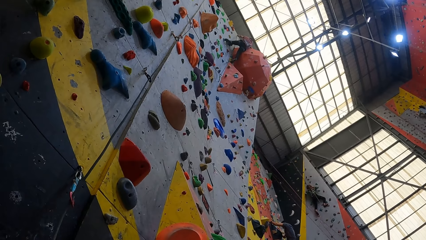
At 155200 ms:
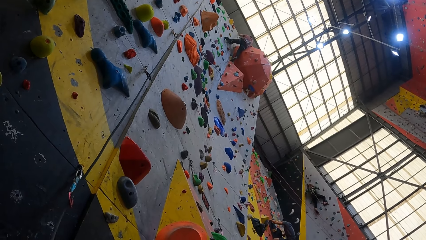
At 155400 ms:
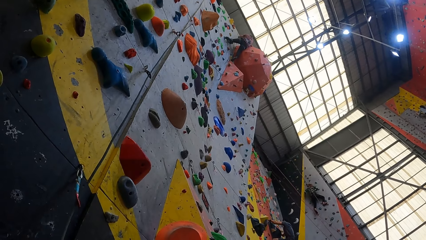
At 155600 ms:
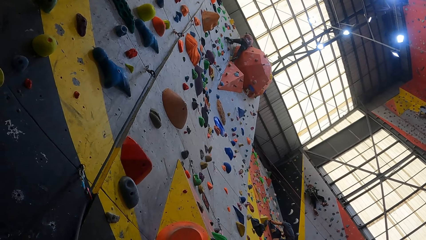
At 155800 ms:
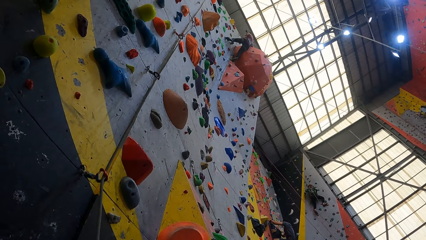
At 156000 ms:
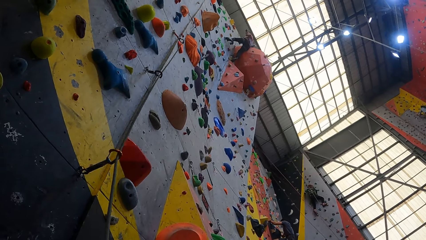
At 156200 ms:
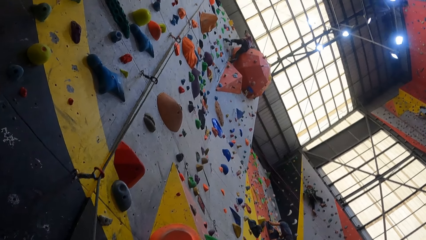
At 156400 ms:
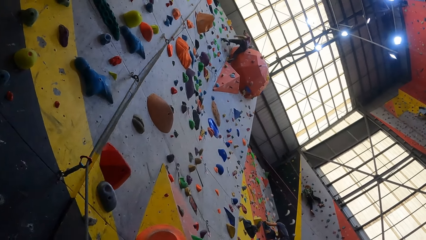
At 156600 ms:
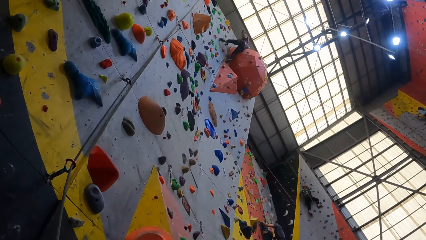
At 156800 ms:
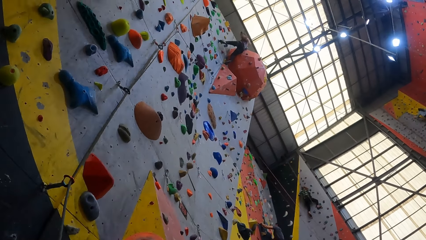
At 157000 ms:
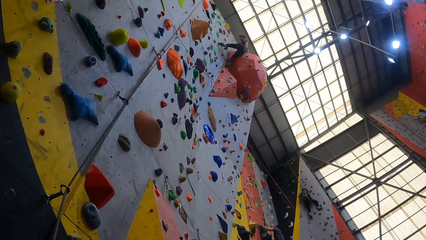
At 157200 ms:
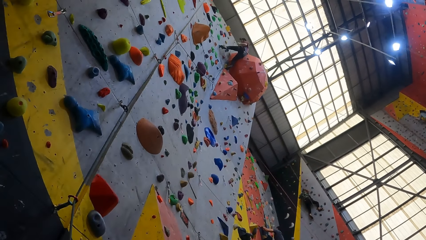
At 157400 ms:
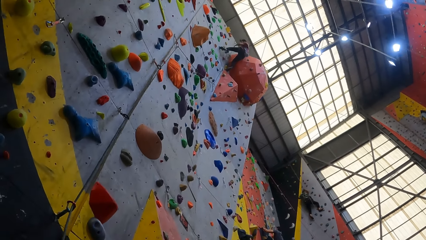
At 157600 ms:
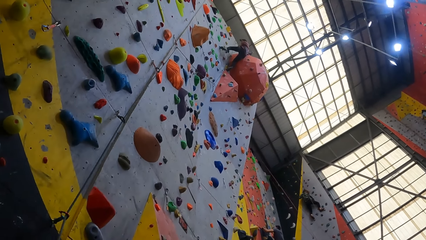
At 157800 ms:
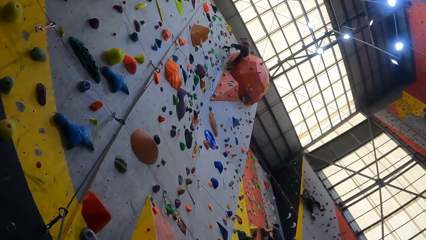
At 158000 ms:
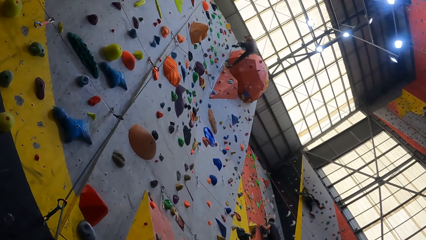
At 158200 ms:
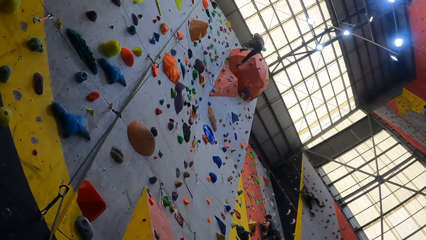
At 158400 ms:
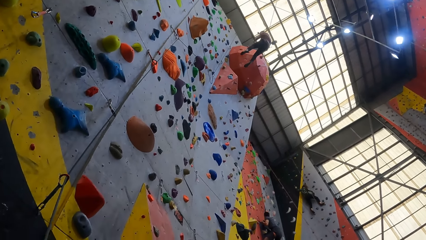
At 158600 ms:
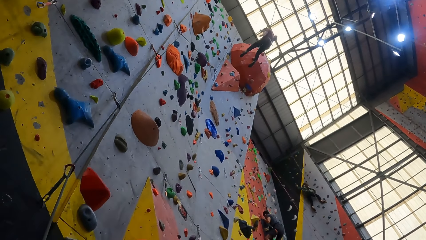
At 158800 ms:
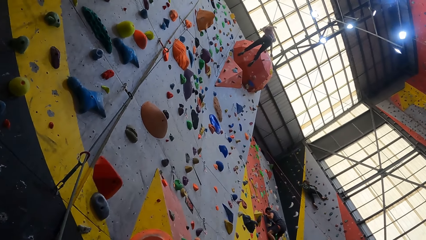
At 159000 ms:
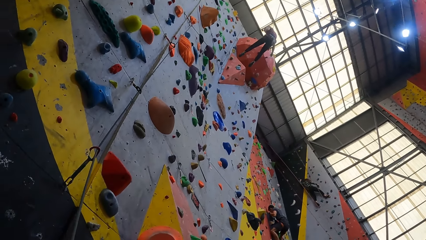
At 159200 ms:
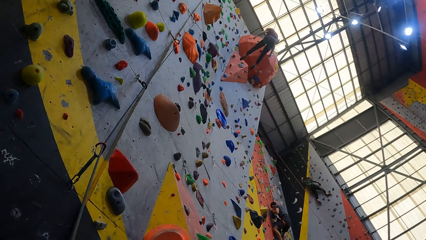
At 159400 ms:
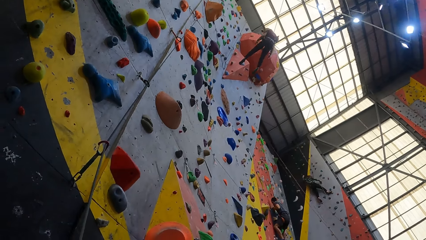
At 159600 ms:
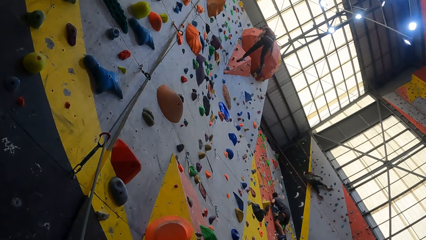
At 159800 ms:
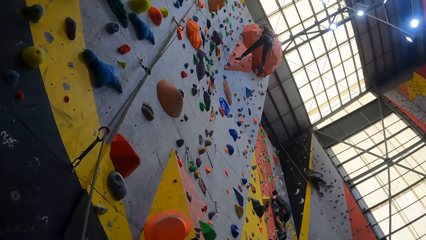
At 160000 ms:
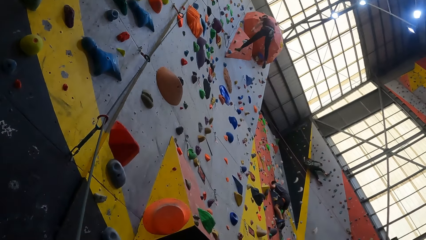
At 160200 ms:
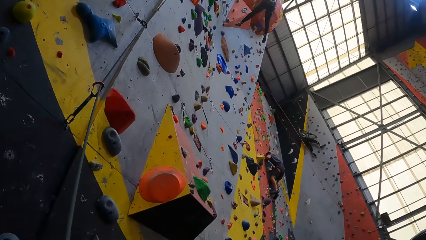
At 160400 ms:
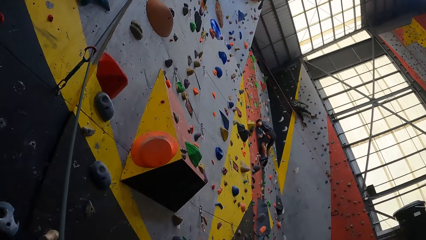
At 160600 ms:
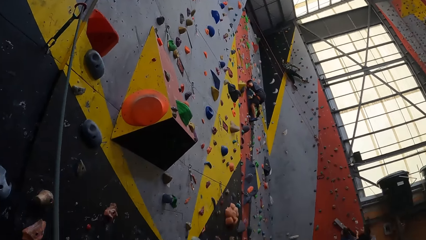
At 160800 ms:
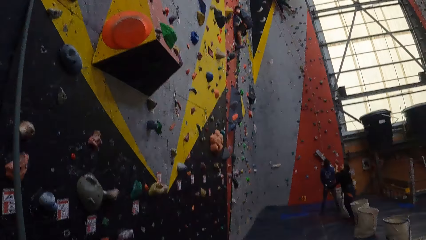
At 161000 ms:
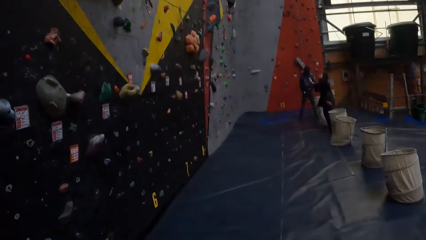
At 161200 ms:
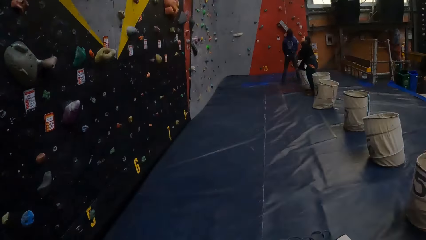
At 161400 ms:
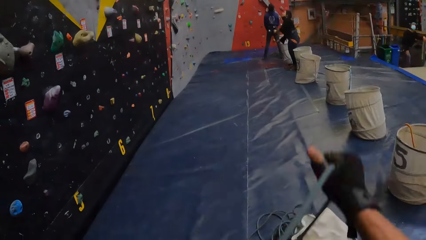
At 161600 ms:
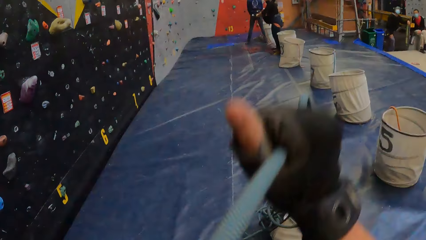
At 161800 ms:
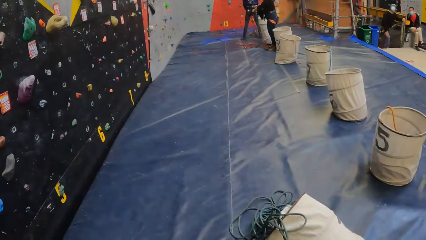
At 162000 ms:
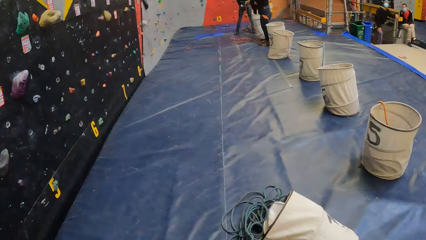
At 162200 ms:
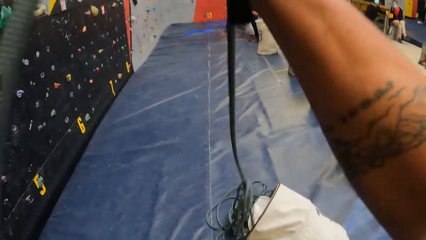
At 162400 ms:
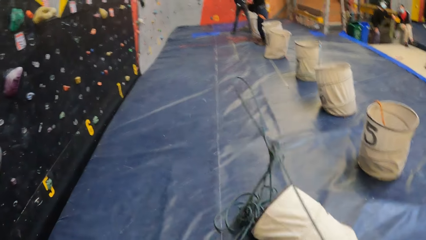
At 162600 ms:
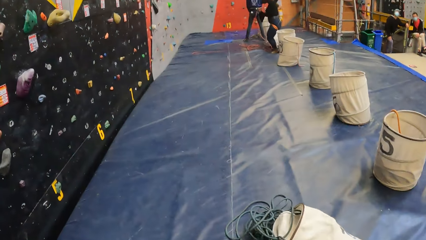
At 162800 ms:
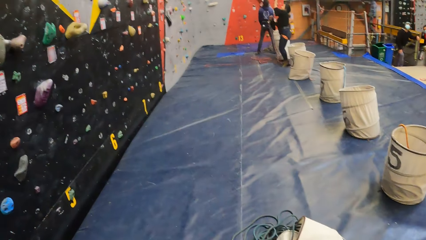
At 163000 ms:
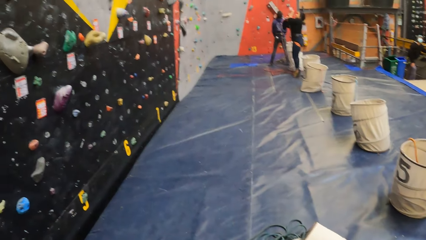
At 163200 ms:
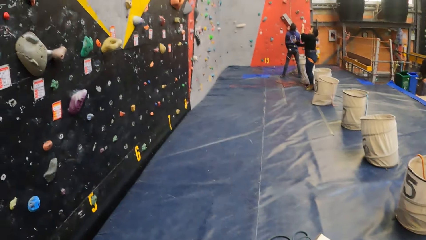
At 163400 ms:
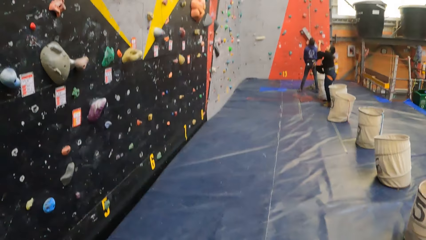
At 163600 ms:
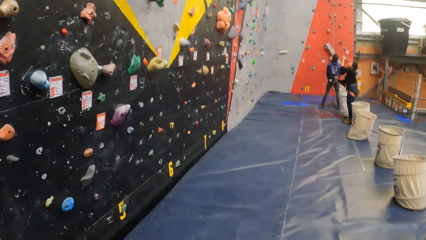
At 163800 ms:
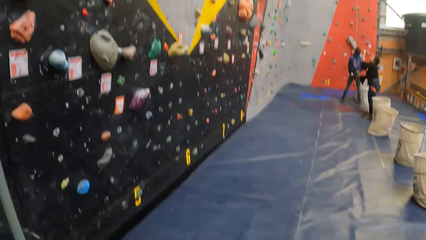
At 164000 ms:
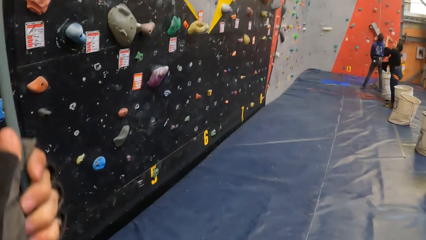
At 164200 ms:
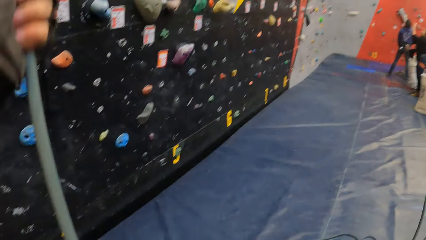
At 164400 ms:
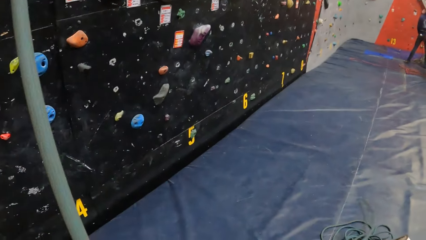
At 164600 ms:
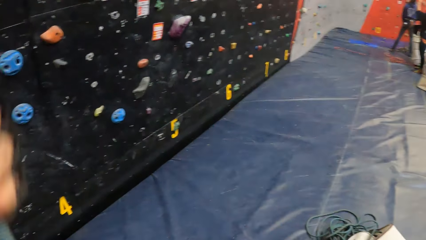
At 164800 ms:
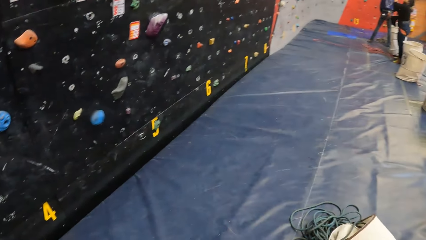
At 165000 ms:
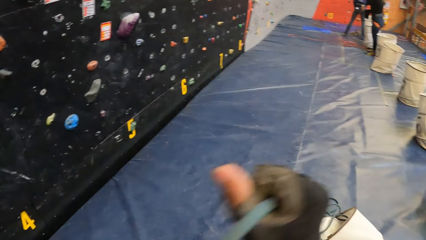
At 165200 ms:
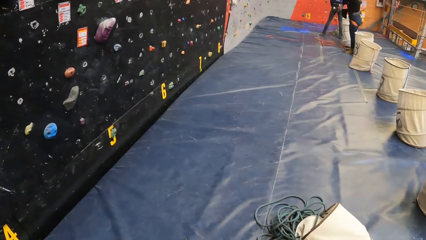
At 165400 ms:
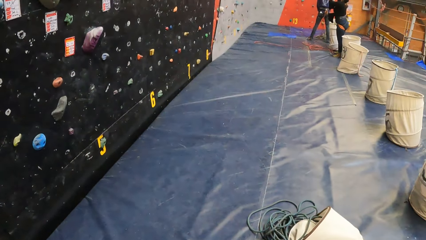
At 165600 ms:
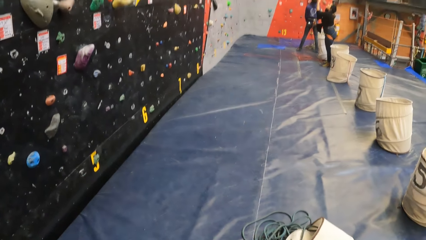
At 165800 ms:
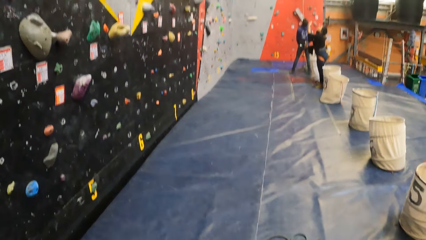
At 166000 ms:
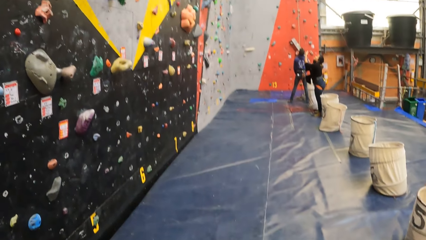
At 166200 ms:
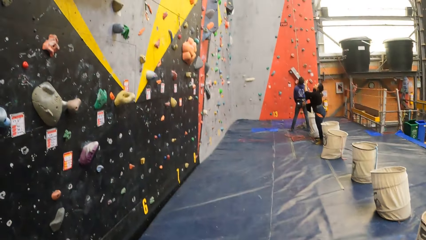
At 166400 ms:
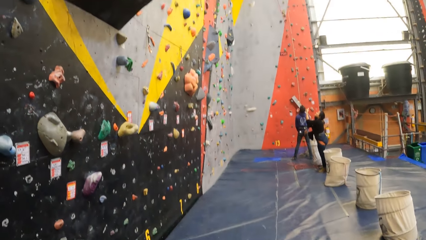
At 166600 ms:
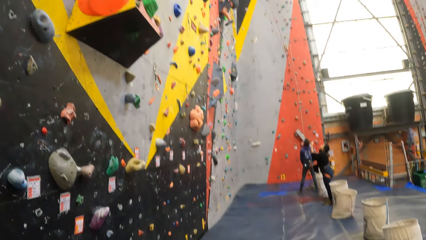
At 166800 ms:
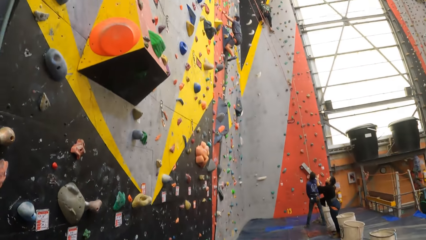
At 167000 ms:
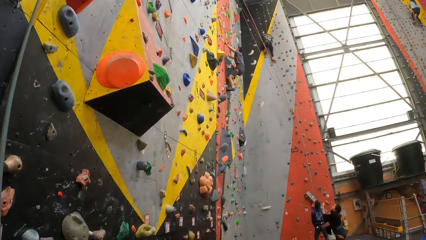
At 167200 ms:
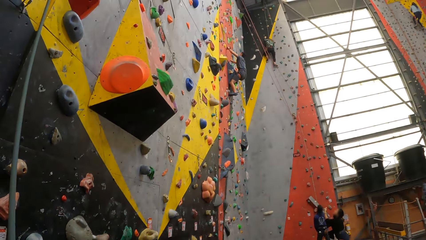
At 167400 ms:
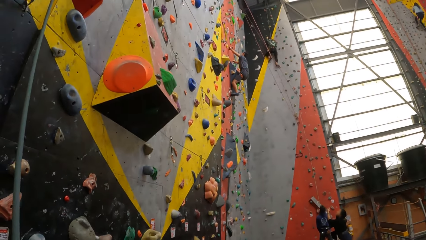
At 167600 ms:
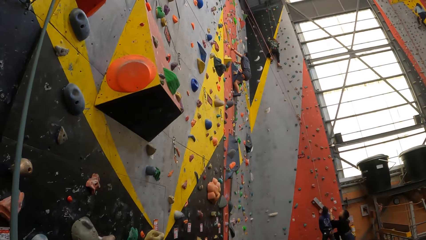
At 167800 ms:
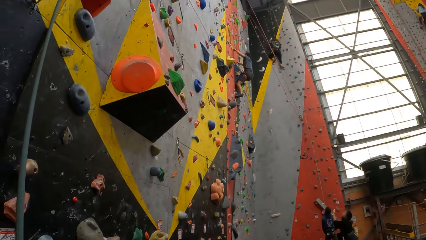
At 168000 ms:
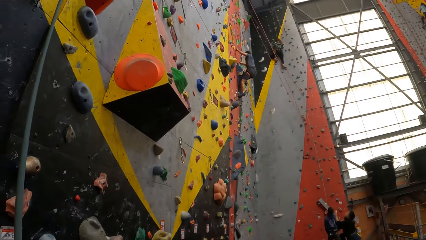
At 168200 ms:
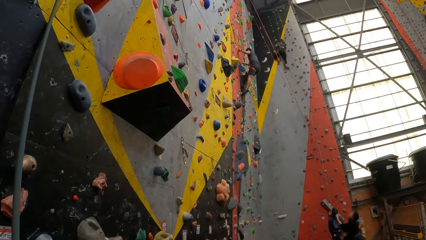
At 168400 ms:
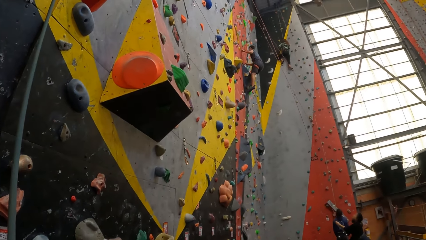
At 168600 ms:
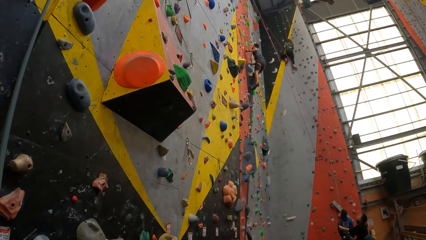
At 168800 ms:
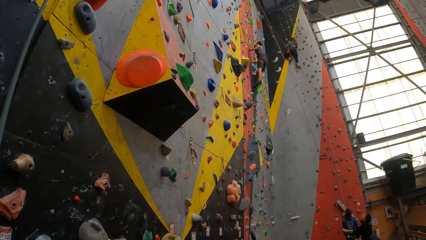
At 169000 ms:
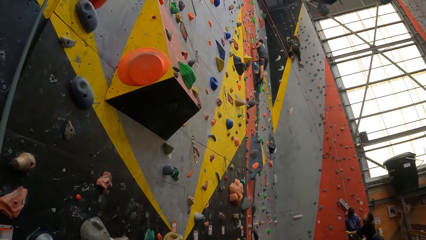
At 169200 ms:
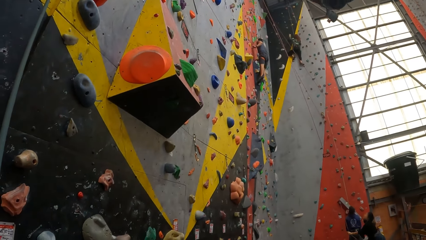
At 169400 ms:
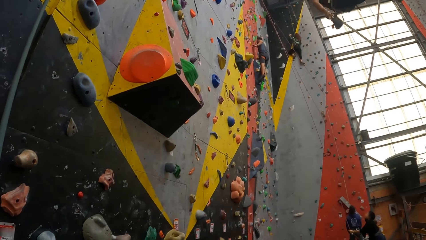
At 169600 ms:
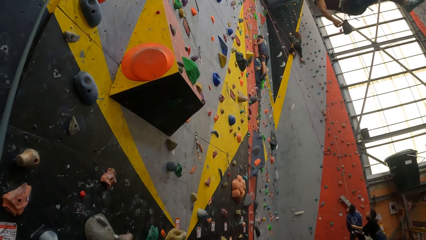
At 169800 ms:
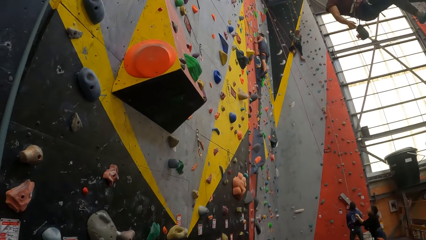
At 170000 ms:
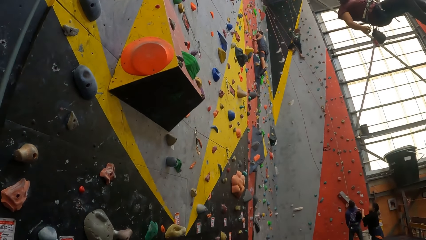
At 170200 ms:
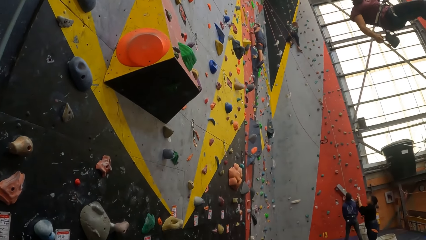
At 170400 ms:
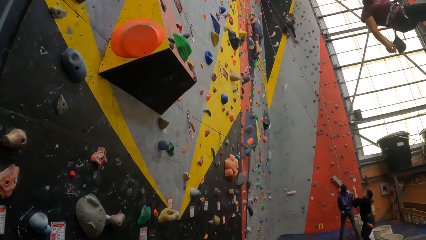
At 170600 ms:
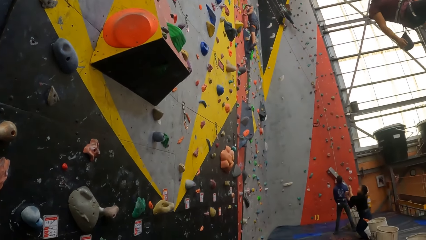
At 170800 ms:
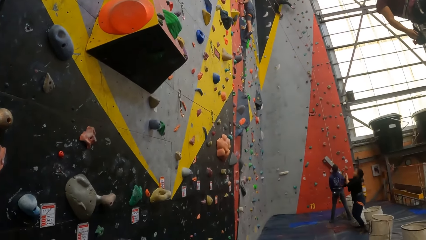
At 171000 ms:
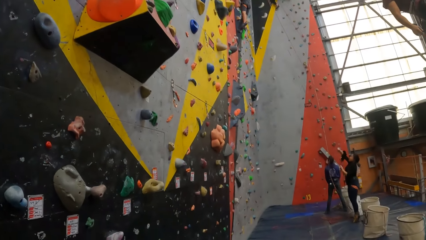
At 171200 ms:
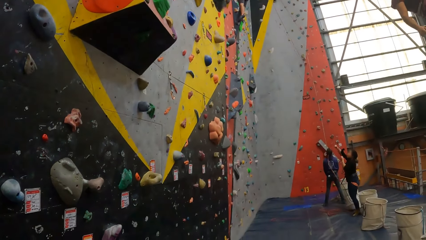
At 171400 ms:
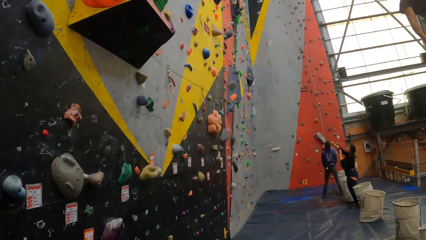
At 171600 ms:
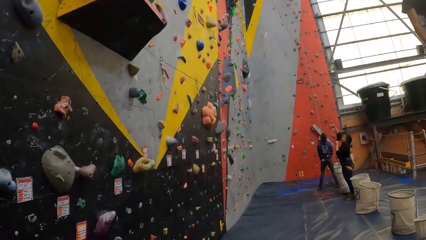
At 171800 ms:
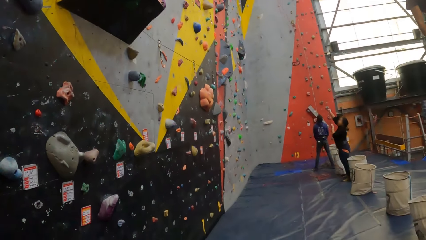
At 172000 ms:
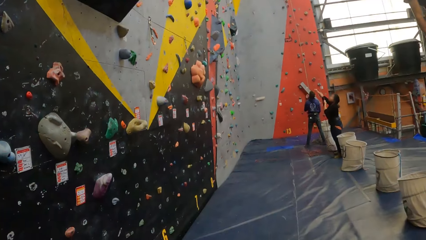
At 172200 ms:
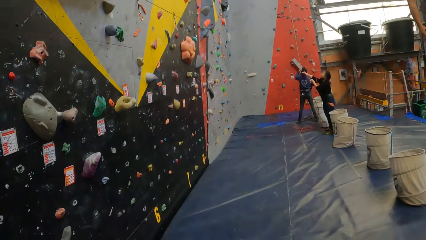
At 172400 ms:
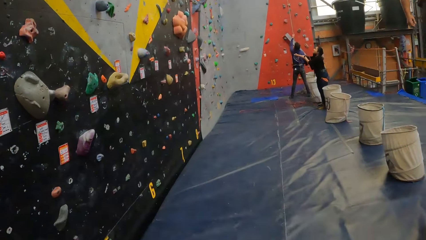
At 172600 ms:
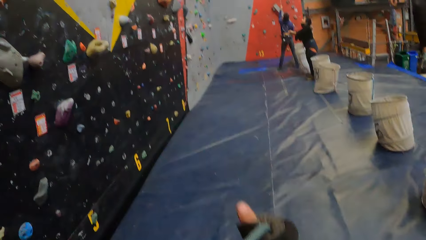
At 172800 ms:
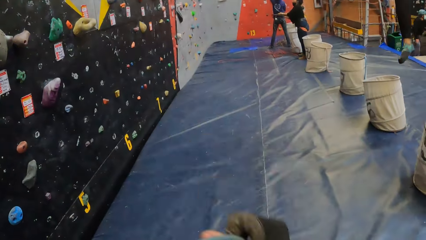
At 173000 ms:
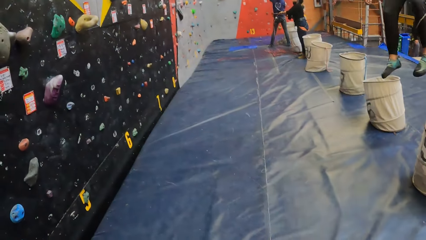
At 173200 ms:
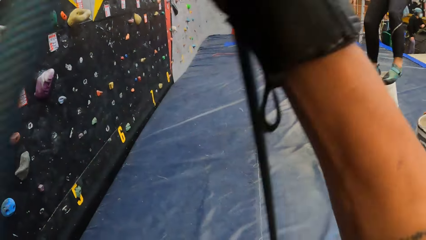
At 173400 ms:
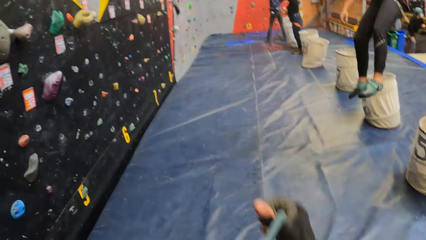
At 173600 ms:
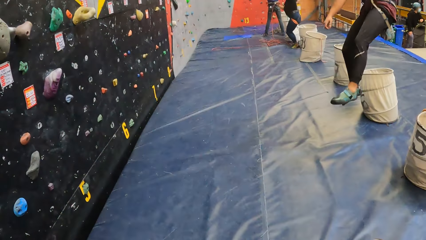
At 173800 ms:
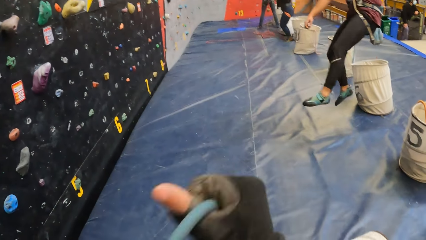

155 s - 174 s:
A person jumps off the wall. The person climbs down the rock climbing. The camera wearer adjusts the rope.
